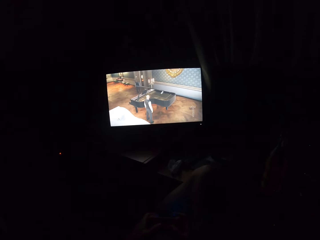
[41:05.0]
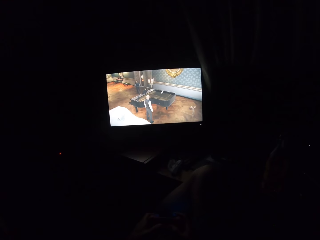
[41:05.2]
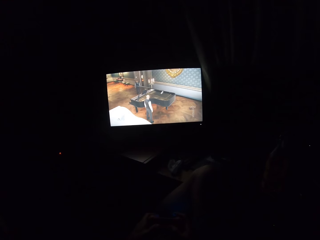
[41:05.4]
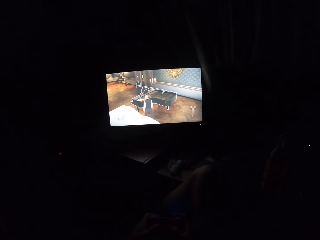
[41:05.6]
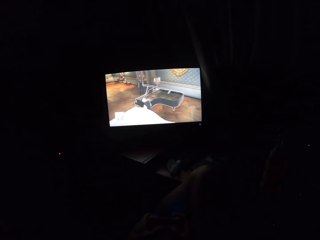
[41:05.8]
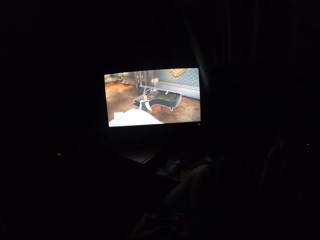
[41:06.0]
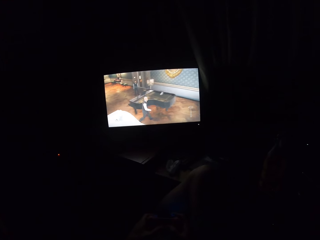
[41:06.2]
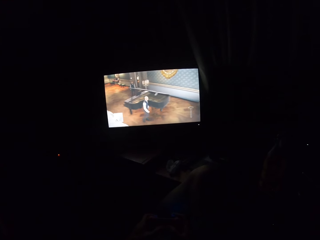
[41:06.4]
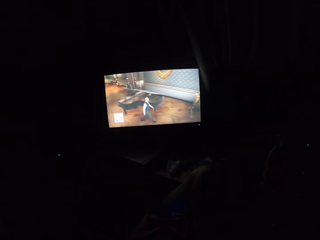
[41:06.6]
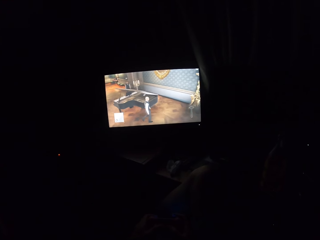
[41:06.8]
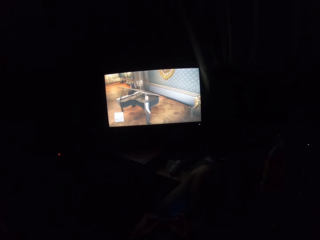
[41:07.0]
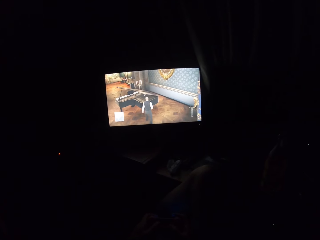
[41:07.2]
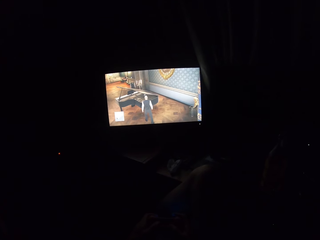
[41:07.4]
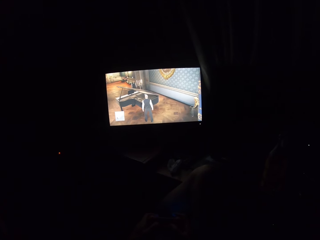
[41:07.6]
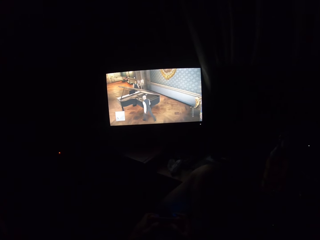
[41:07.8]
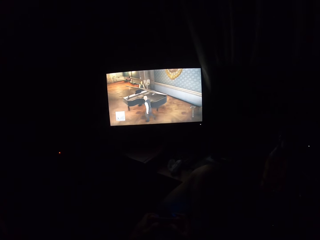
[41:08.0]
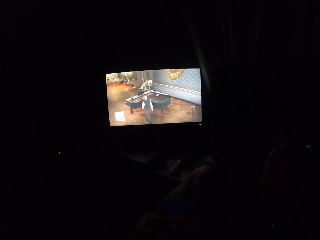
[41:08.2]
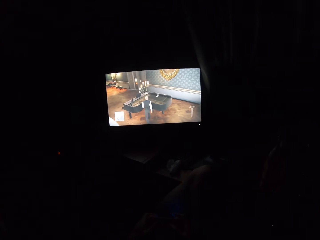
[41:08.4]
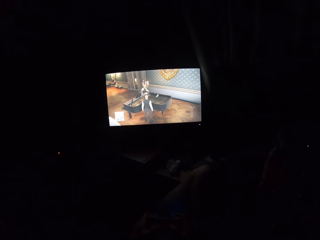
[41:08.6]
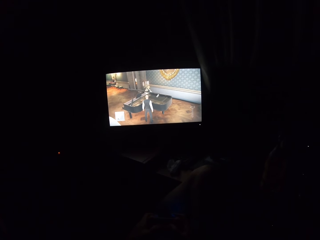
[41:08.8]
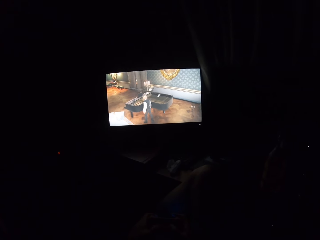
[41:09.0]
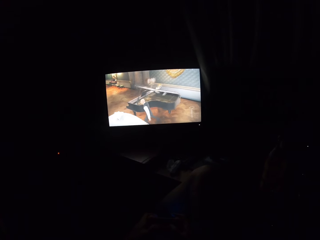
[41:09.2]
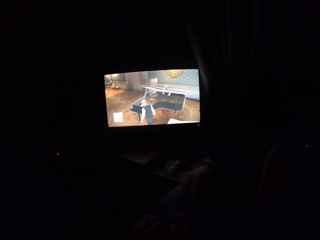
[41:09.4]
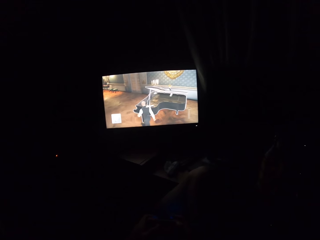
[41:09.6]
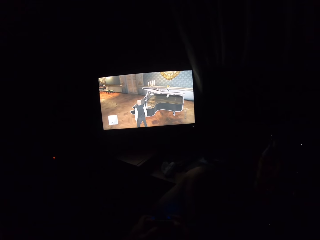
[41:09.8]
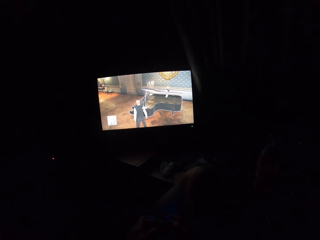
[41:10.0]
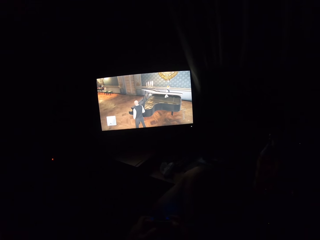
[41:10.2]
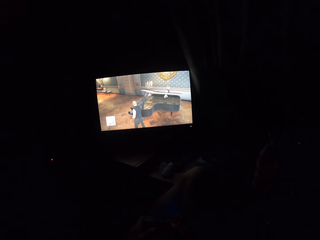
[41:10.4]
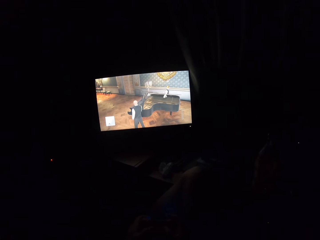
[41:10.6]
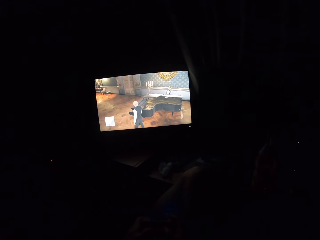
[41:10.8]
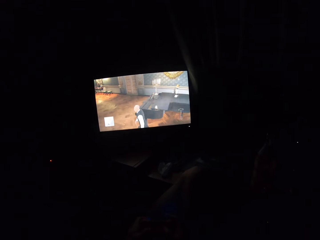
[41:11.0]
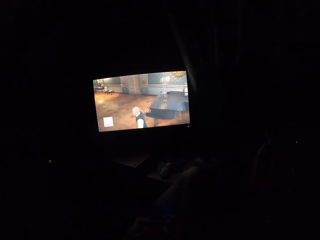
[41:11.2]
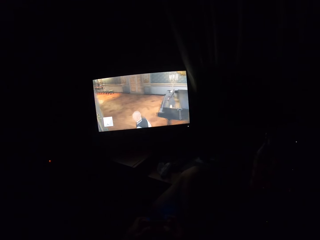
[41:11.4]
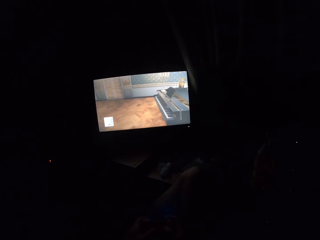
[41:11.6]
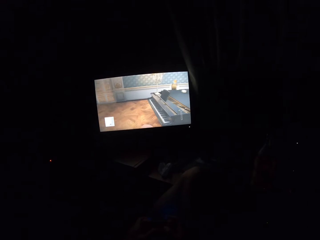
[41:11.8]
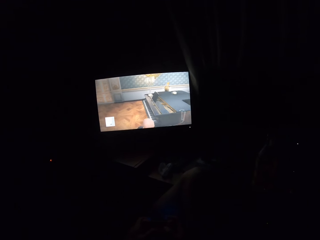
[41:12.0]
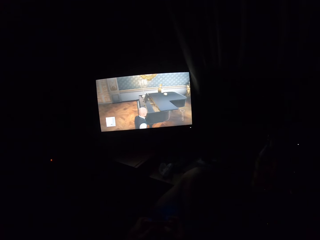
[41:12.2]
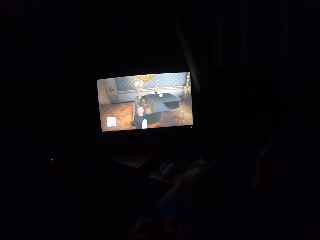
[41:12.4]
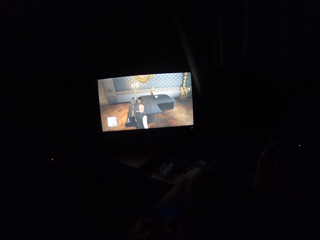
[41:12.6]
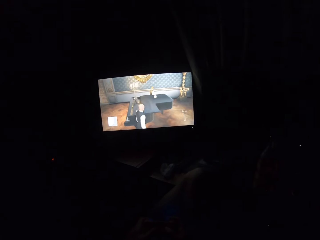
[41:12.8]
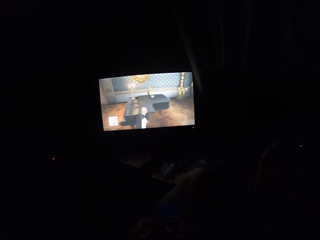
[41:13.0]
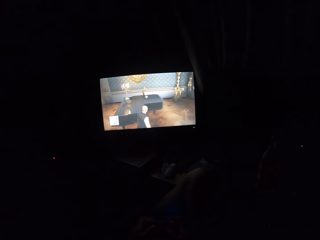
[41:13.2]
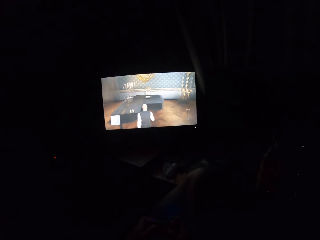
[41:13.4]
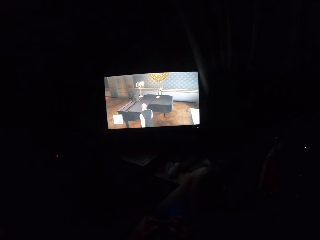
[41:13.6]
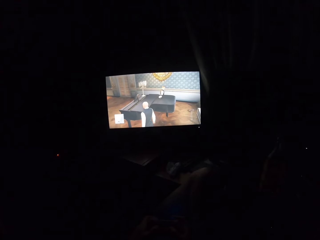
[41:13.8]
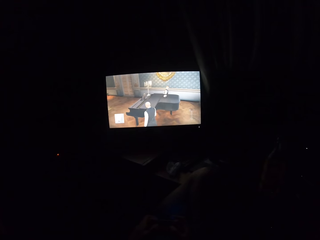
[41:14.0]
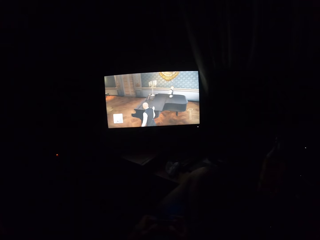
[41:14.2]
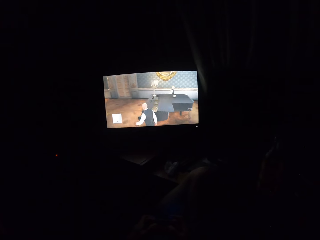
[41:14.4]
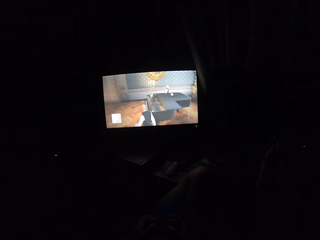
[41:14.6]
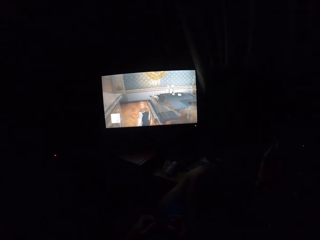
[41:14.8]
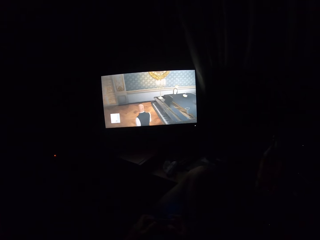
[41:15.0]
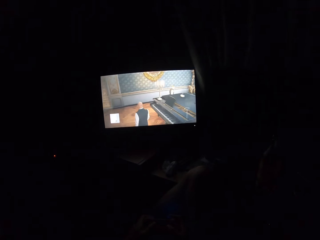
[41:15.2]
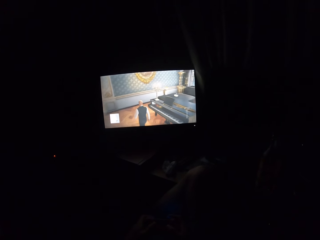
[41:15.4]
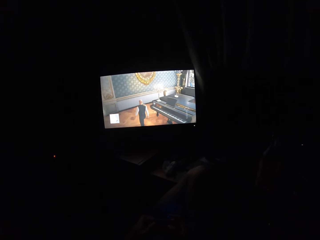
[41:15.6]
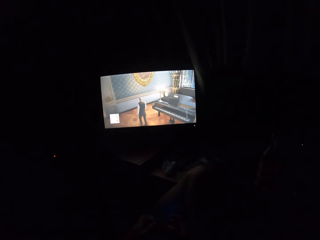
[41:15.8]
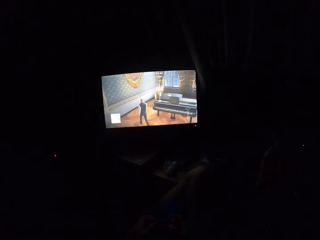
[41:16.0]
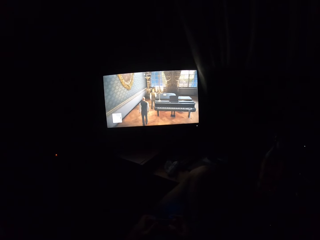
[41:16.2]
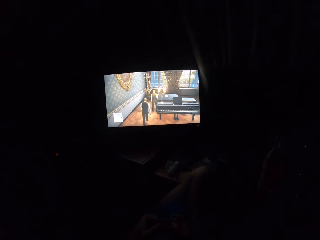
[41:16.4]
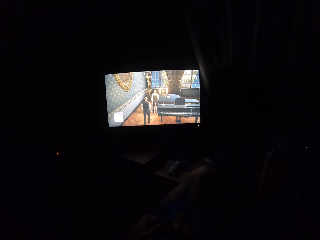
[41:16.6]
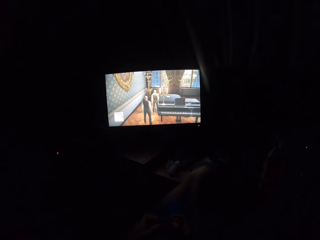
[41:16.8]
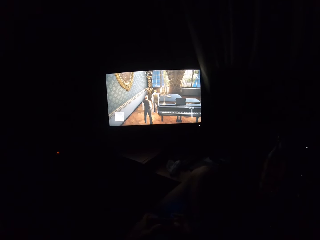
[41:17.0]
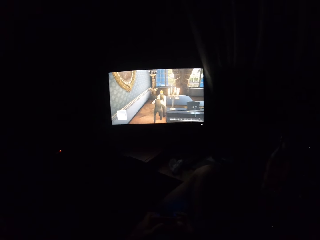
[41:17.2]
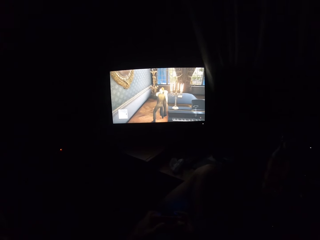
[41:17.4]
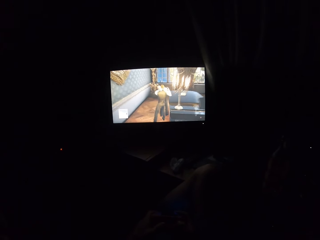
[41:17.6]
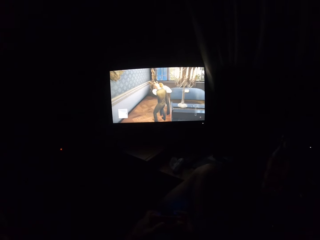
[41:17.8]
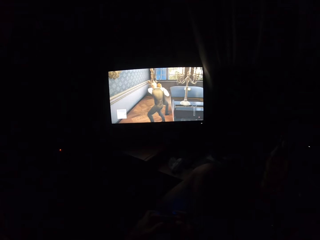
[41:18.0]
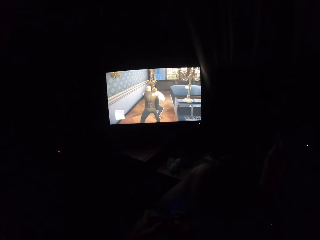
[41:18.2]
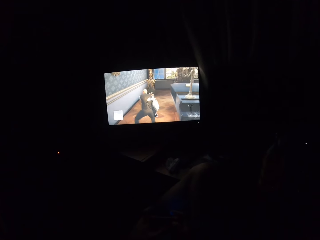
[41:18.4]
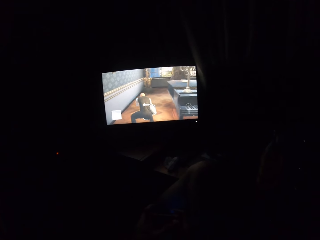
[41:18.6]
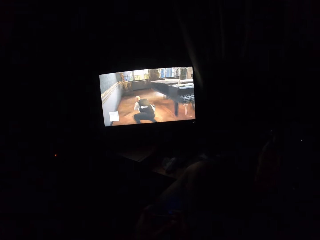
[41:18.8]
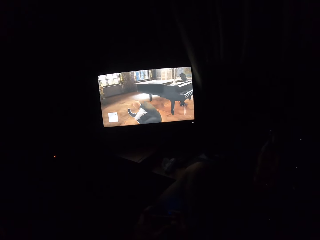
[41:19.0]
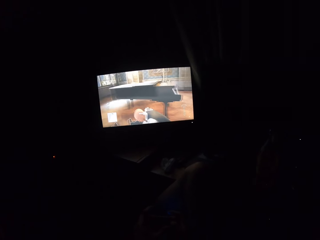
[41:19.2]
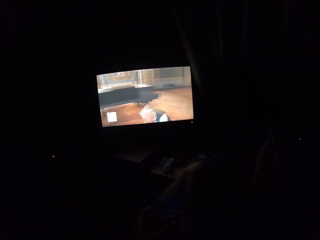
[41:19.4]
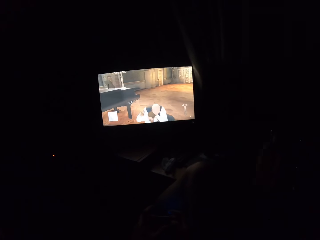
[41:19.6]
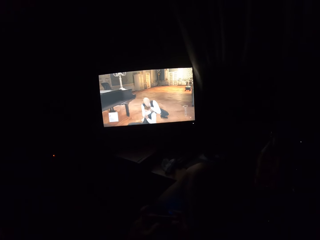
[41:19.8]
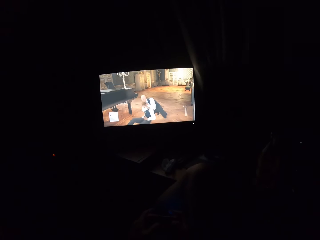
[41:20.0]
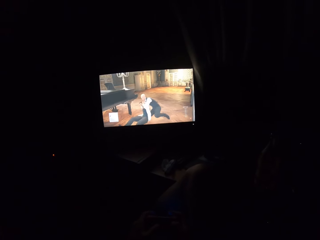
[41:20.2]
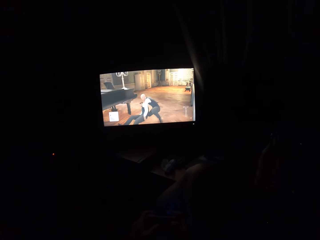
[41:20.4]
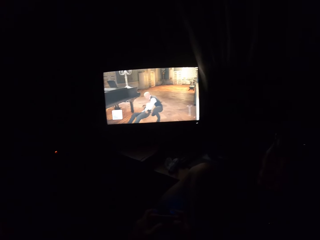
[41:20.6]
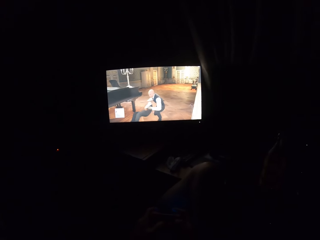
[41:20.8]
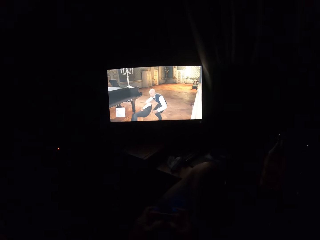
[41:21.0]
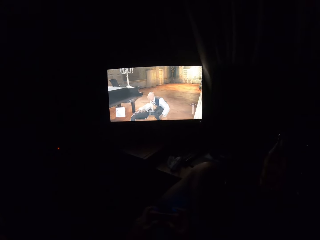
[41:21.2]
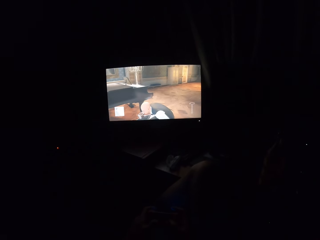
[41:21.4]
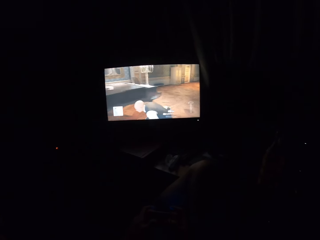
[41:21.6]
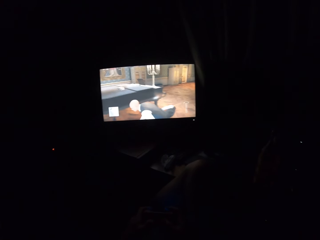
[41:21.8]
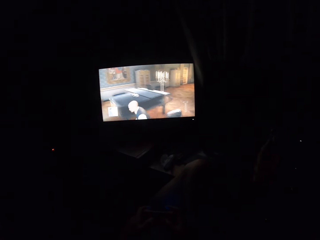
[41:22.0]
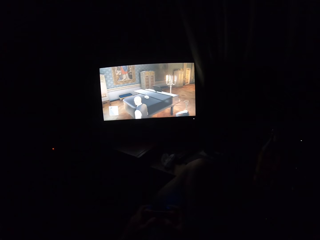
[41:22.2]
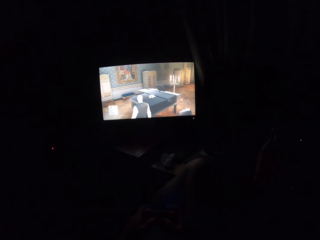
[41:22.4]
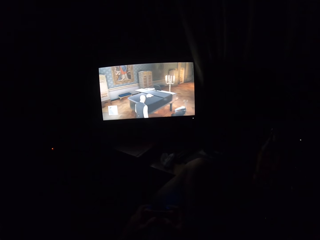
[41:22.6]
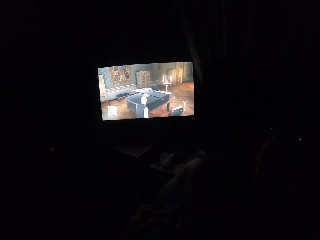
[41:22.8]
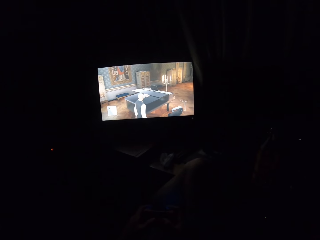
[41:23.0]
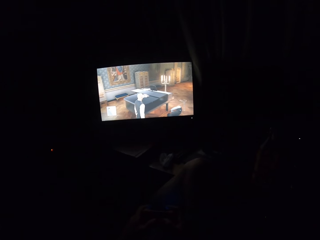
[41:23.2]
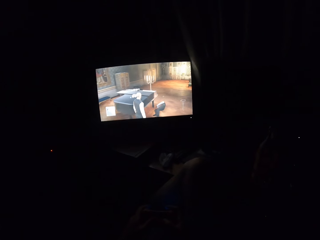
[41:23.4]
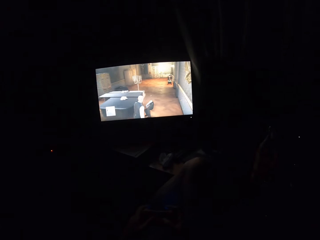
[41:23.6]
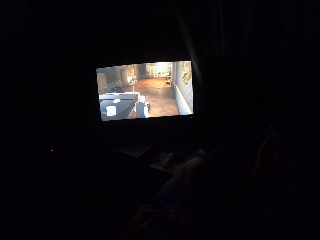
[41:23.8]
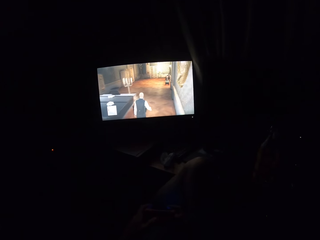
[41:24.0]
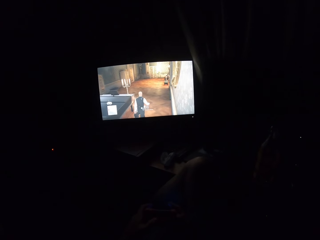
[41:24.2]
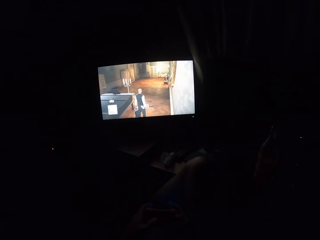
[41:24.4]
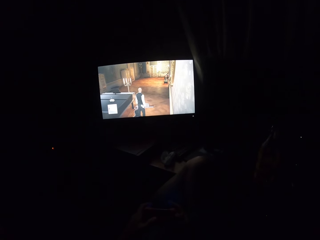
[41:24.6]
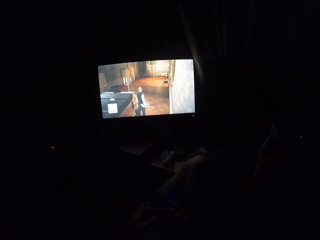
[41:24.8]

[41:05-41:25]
The camera wearer stares at the television. They turn to the side. They play a video game on the screen.

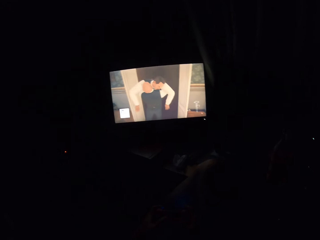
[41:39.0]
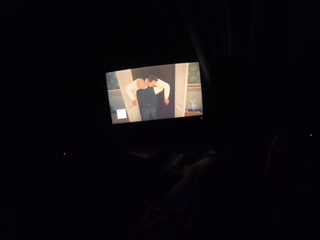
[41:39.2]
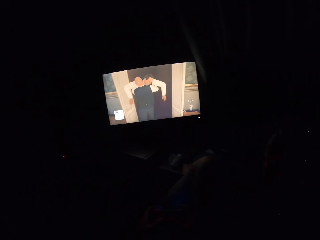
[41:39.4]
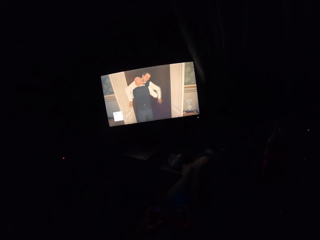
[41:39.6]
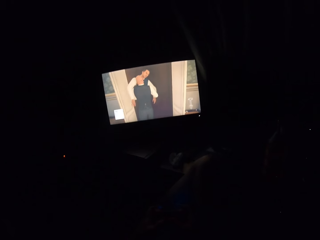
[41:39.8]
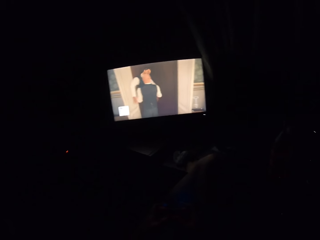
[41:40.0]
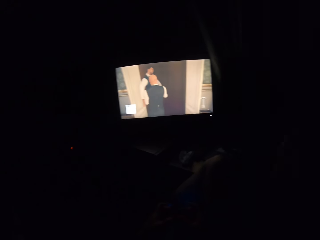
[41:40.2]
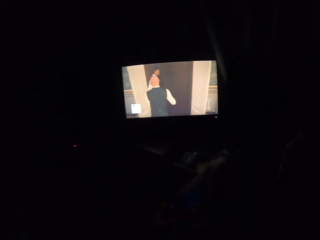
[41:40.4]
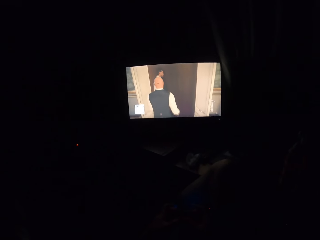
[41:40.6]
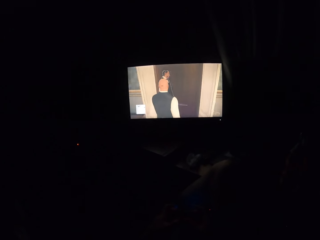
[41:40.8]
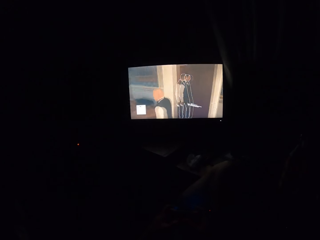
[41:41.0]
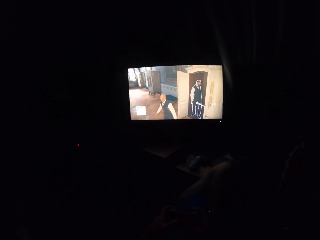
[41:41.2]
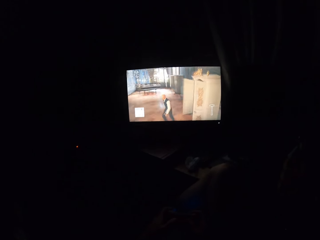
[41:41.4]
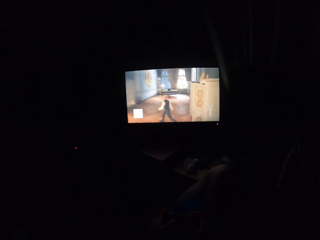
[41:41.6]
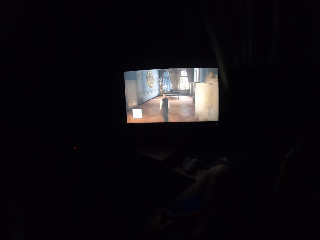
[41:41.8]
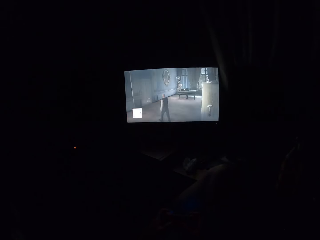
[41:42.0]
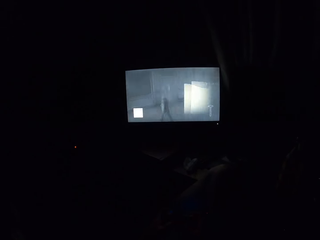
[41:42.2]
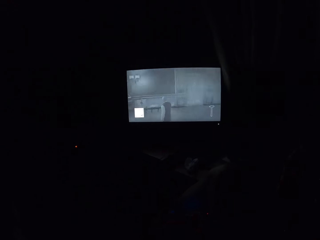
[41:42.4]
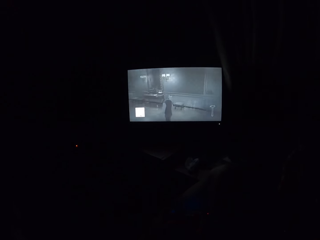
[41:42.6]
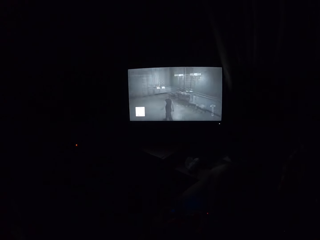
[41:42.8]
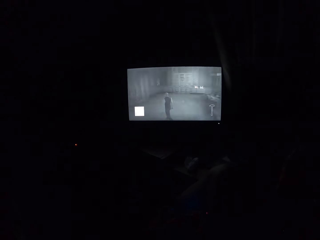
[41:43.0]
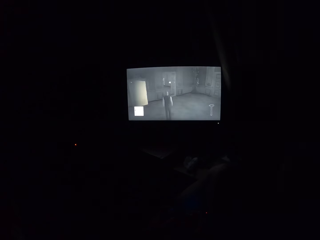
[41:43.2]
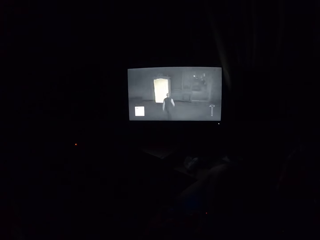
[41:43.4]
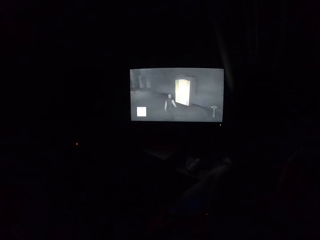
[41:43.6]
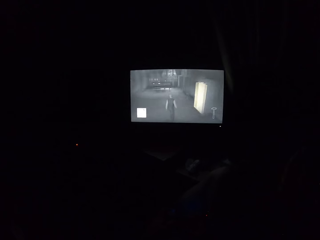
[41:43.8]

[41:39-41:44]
The camera wearer turns to the side. They play a video game on the screen.
